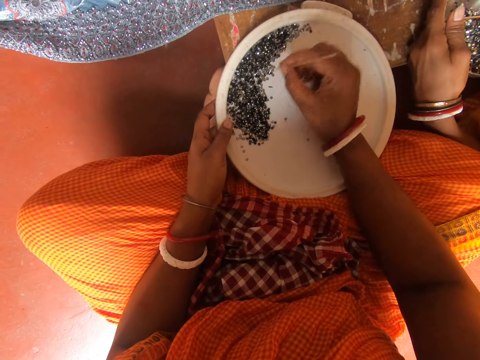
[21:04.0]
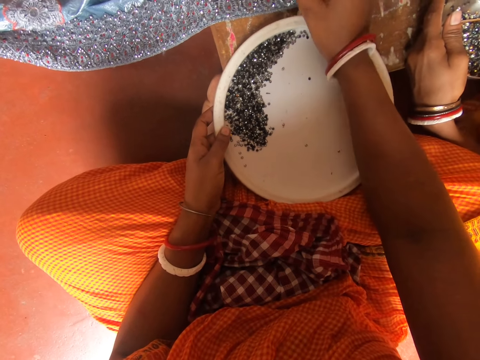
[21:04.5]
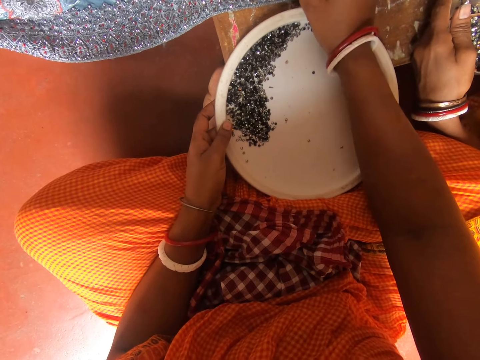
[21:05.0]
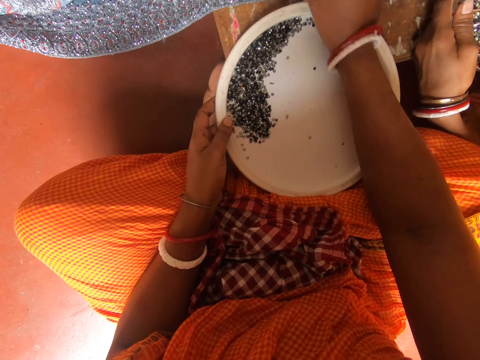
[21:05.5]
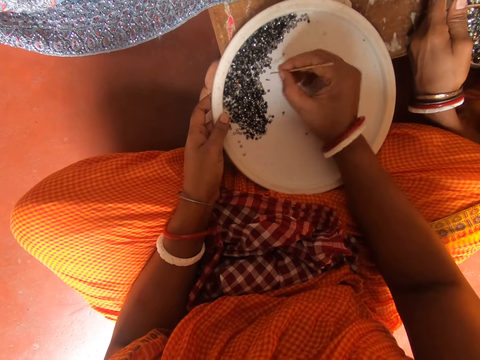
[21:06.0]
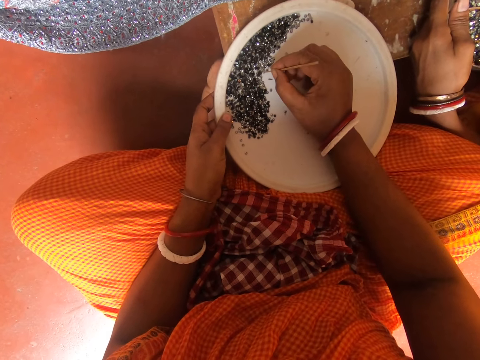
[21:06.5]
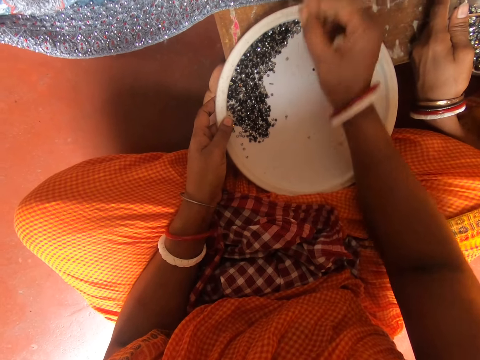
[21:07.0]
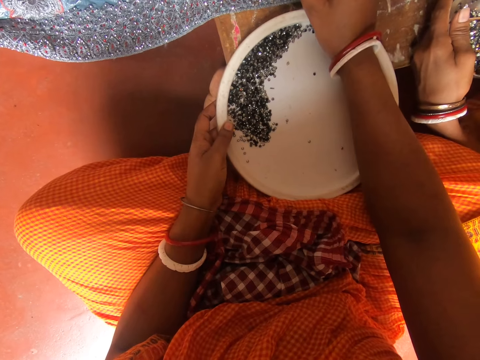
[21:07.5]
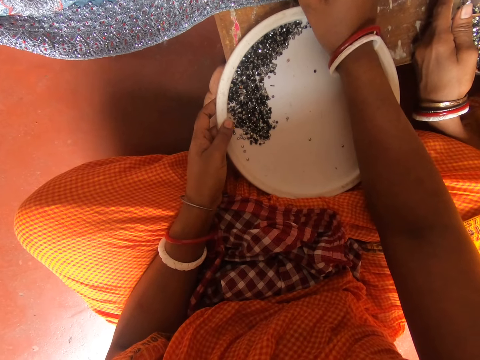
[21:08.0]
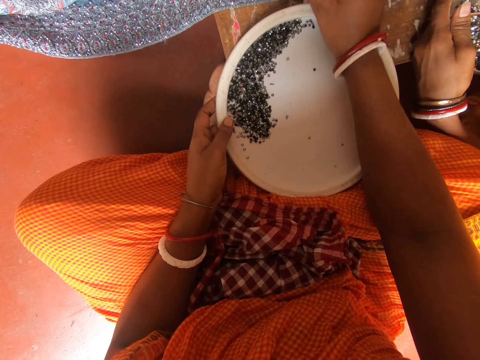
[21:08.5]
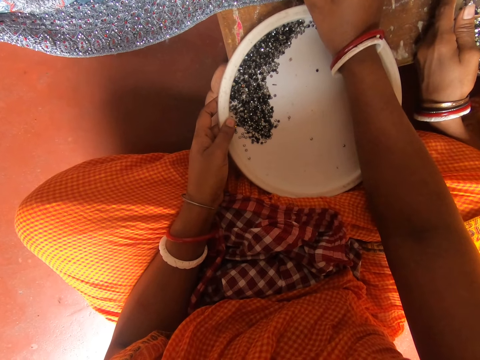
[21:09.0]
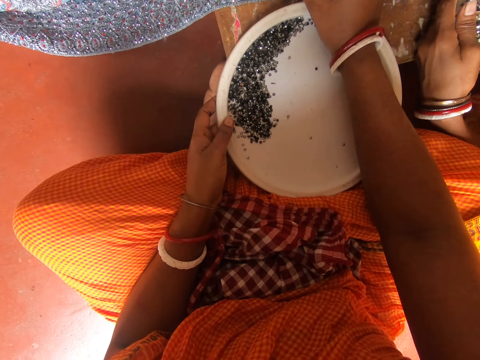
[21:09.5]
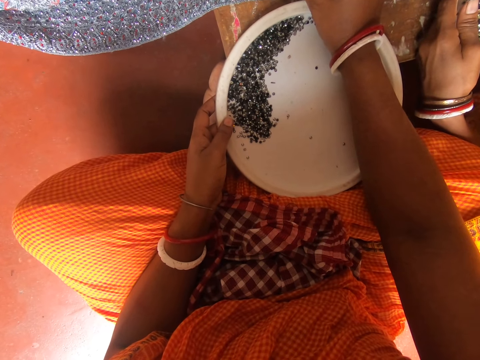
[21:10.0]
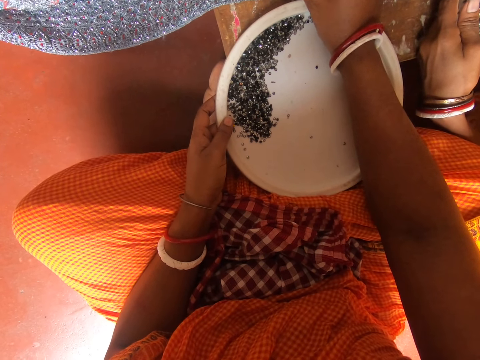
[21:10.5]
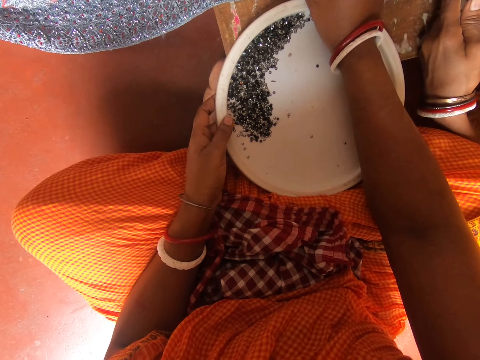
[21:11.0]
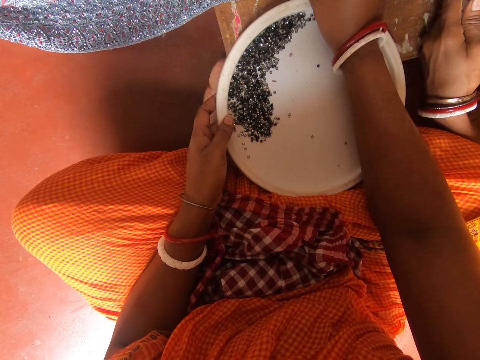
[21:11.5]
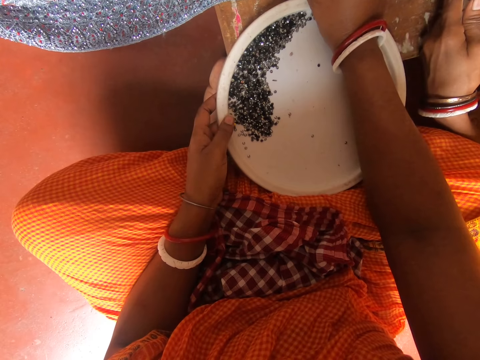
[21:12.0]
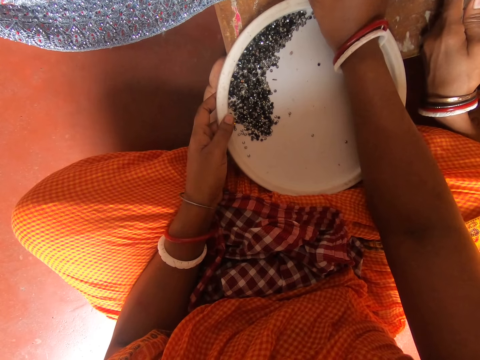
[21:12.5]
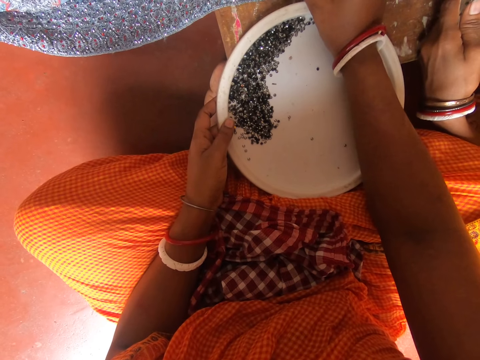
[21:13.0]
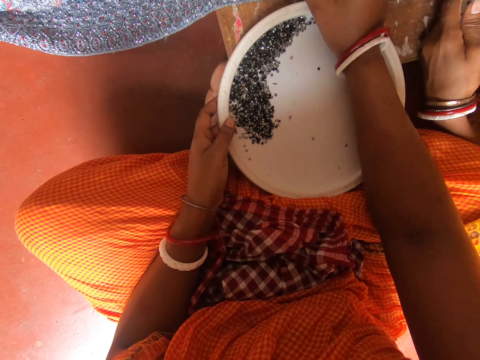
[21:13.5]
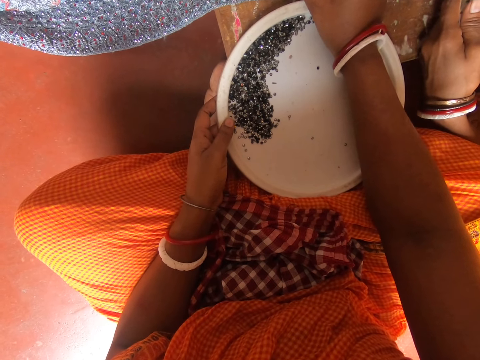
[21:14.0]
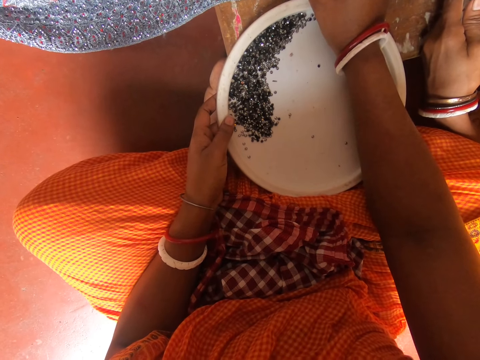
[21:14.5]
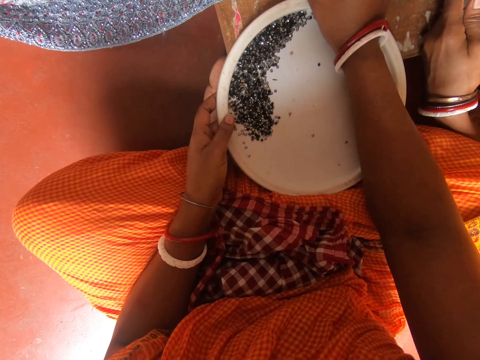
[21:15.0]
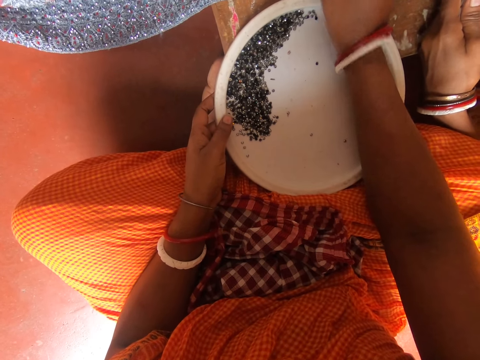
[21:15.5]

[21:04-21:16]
The camera wearer picks the piece of decorative glitter in the tray with a piece of stick. They decorate the piece of cloth with the decorative glitter in the tray. They pick the piece of decorative glitter in the tray with the piece of stick. They decorate the piece of cloth with the decorative glitter in the tray.

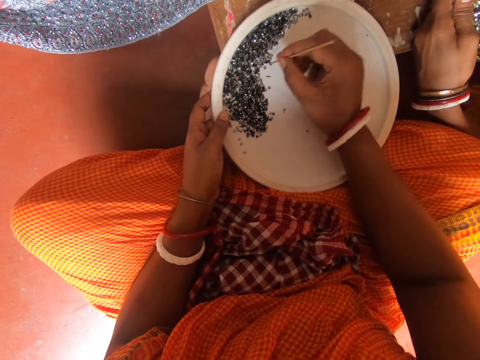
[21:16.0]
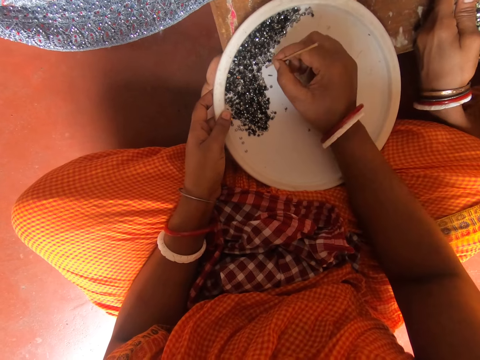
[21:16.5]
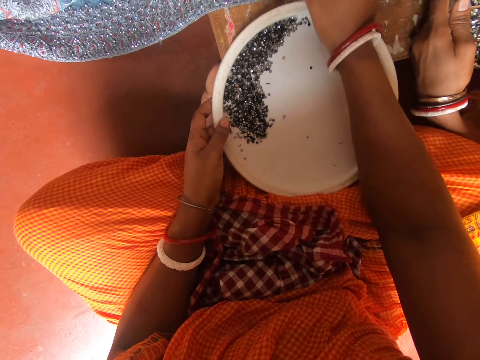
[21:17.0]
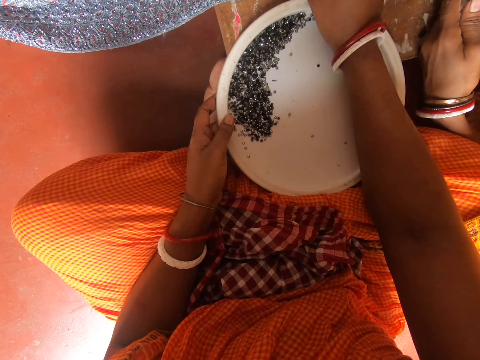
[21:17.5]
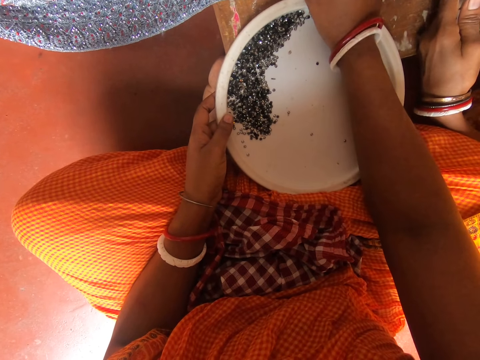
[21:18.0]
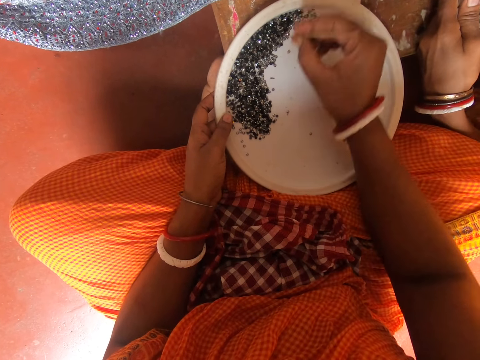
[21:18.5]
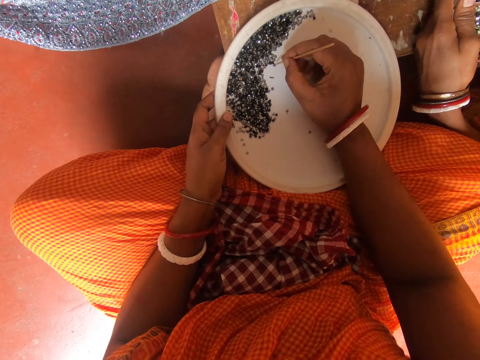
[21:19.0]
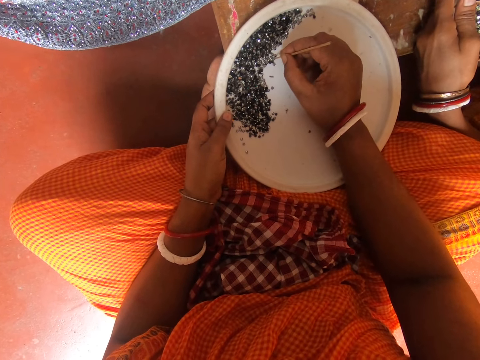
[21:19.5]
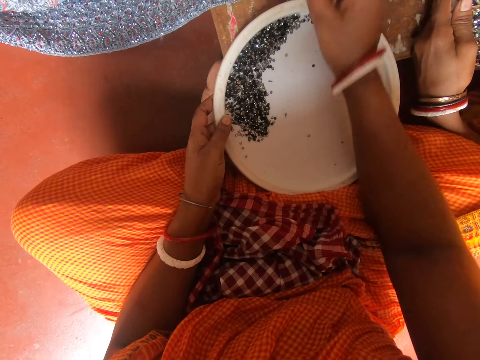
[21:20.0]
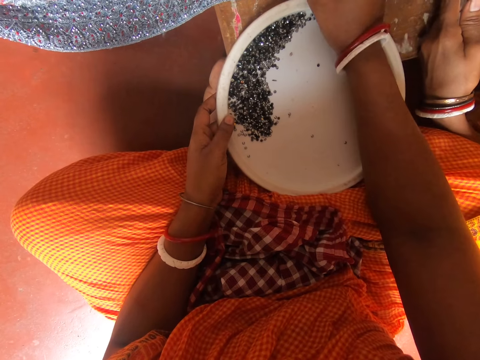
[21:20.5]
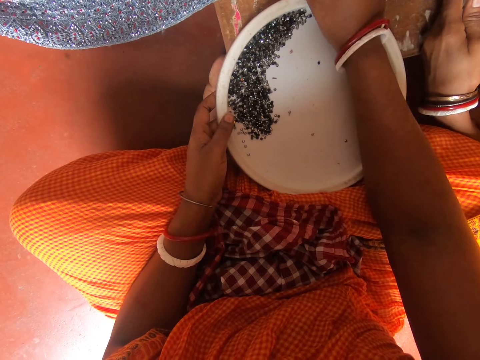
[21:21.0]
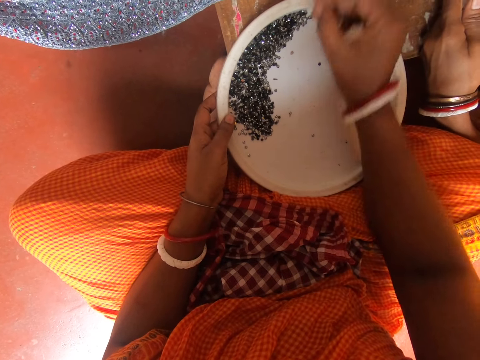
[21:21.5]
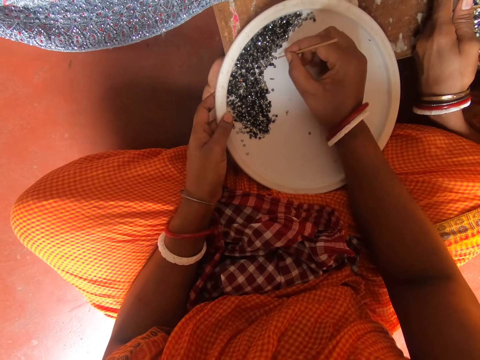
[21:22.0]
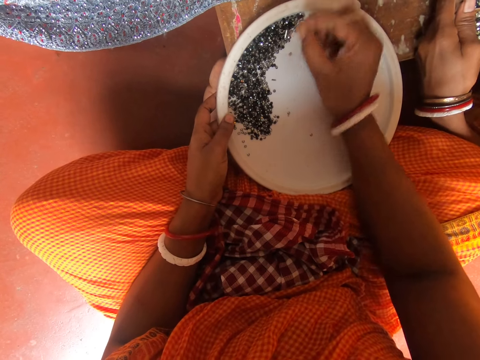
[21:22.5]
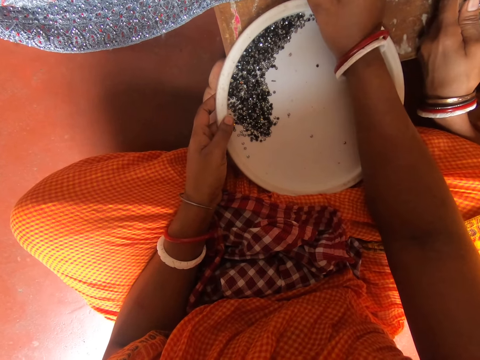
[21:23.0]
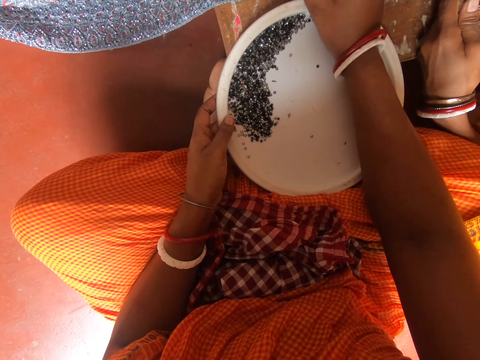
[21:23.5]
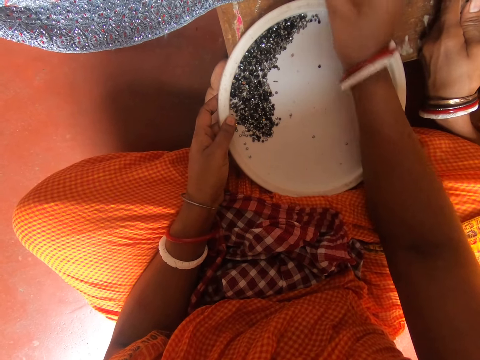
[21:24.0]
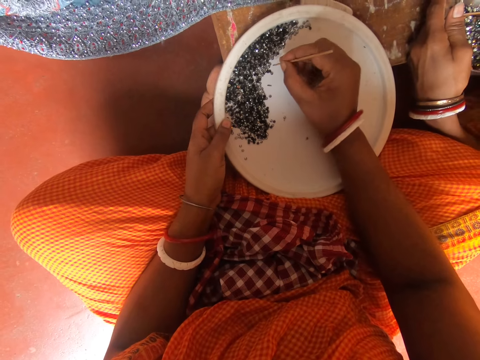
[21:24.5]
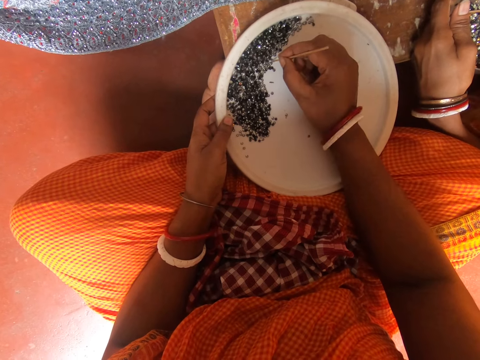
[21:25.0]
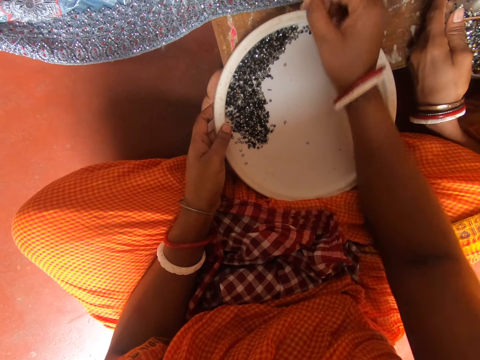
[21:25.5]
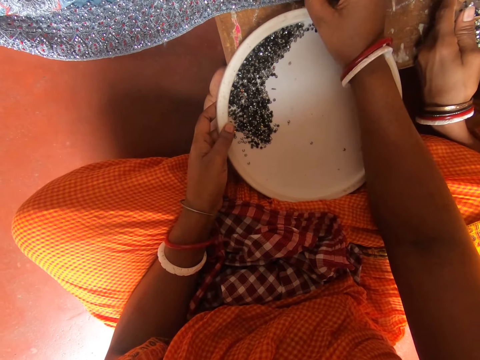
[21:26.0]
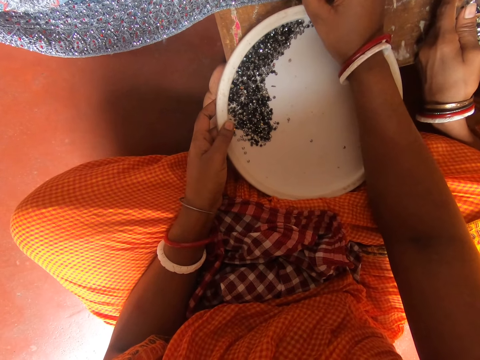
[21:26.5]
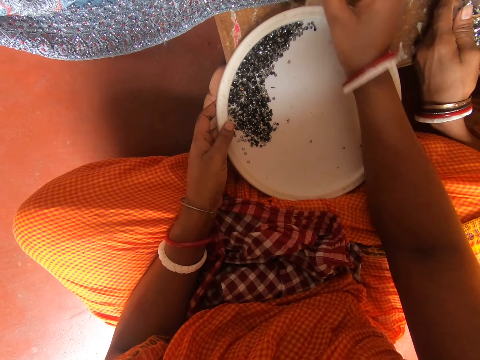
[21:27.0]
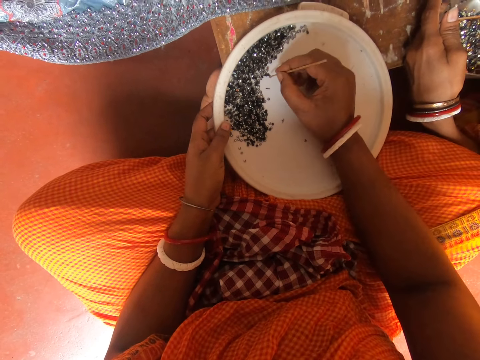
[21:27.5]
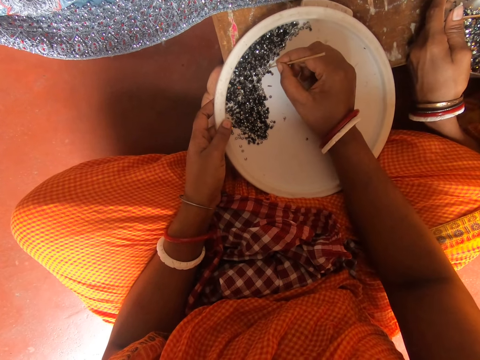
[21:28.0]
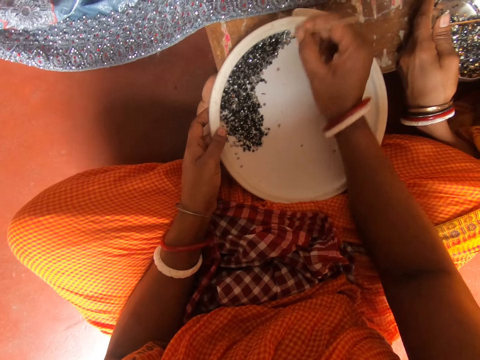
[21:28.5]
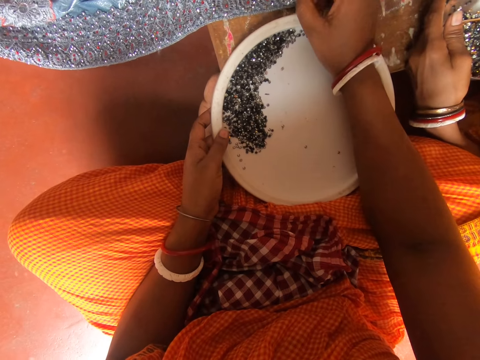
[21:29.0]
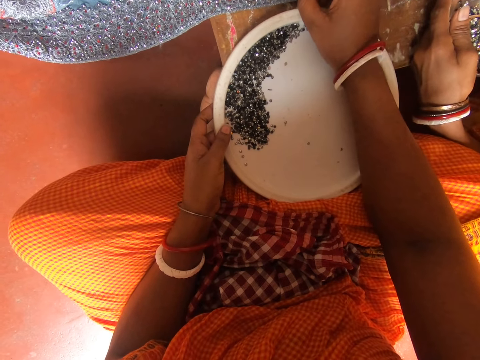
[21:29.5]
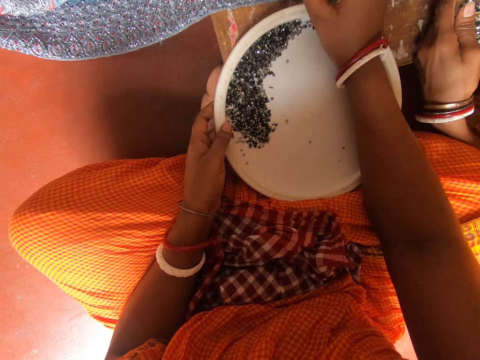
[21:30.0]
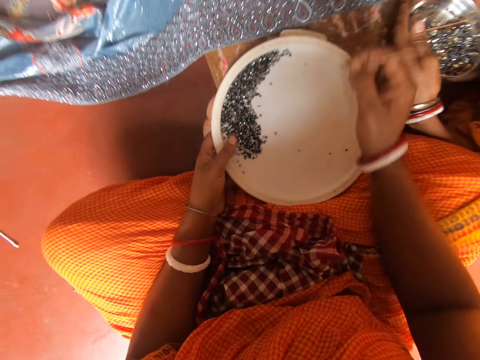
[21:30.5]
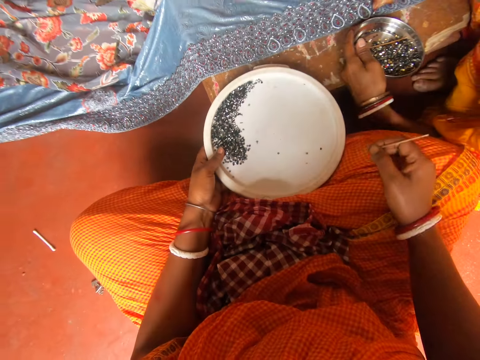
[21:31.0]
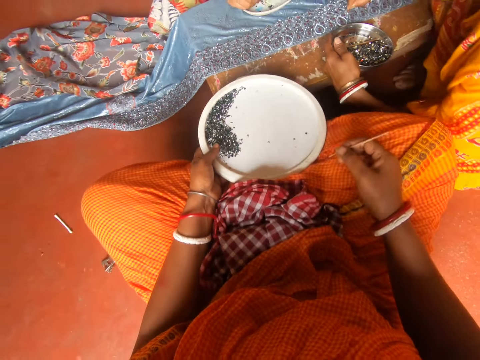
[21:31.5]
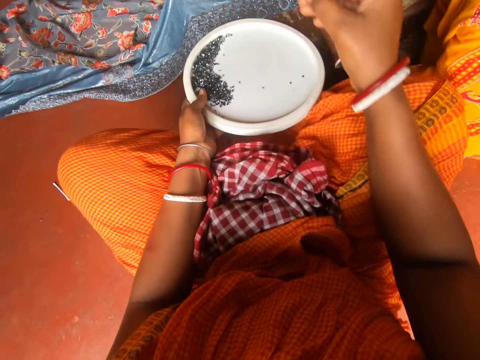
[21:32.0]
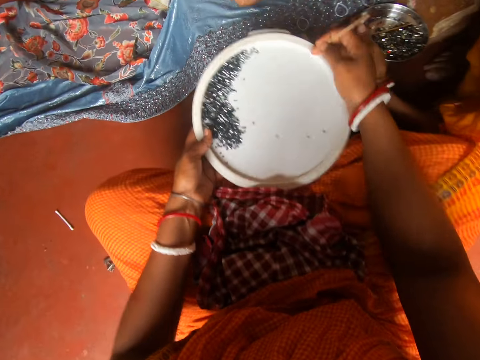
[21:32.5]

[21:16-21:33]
The camera wearer picks the piece of decorative glitter in the tray with a piece of stick. She decorates the piece of cloth with the decorative glitter in the tray. She picks the piece of decorative glitter in the tray with the piece of stick. She decorates the piece of cloth with the decorative glitter in the tray. She picks the piece of decorative glitter in the tray with the piece of stick. She decorates the piece of cloth with the decorative glitter in the tray. She picks the piece of decorative glitter in the tray with the piece of stick. She decorates the piece of cloth with the decorative glitter in the tray. She picks the piece of decorative glitter in the tray with the piece of stick. She decorates the piece of cloth with the decorative glitter in the tray. She holds the decorative glitter tray with her hands and moves around. A woman puts a hand in a bowl.
